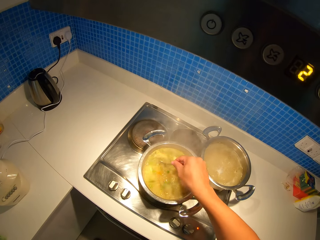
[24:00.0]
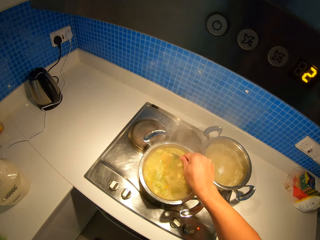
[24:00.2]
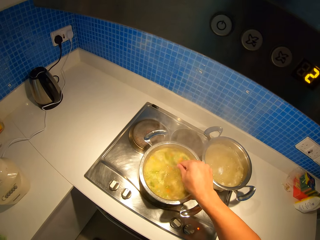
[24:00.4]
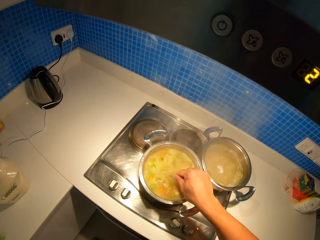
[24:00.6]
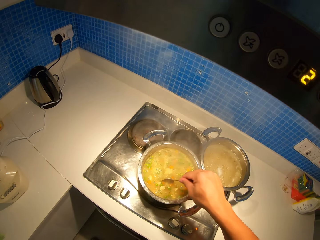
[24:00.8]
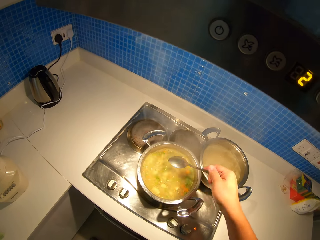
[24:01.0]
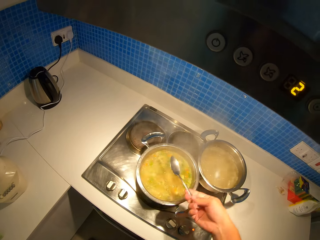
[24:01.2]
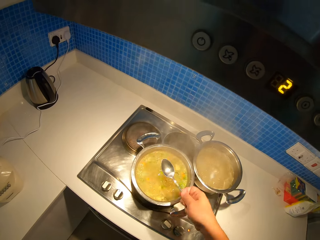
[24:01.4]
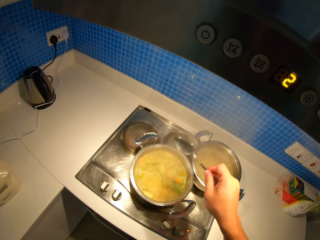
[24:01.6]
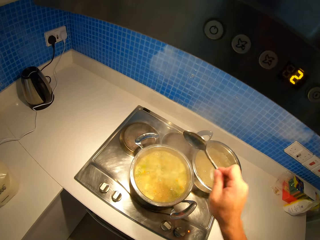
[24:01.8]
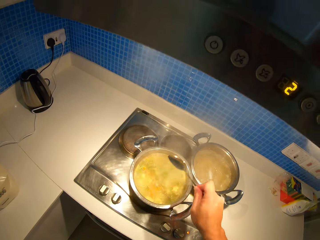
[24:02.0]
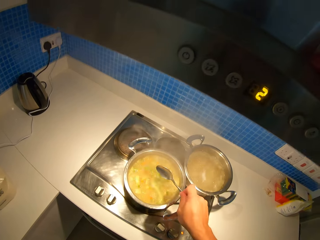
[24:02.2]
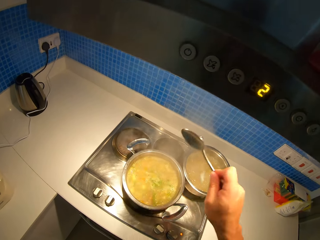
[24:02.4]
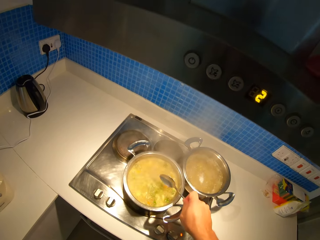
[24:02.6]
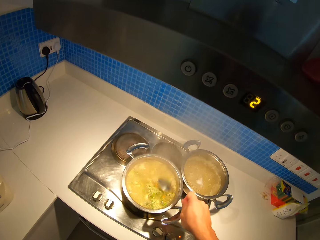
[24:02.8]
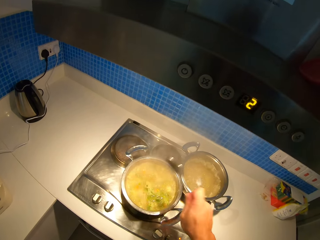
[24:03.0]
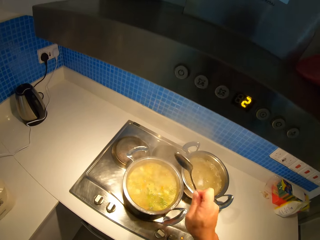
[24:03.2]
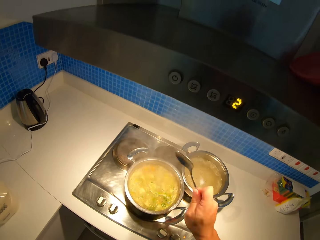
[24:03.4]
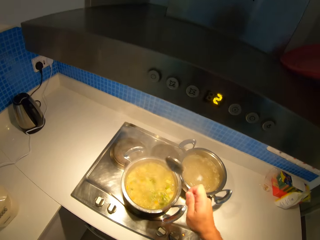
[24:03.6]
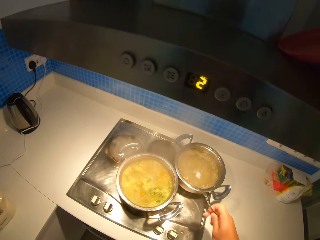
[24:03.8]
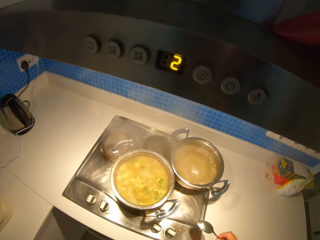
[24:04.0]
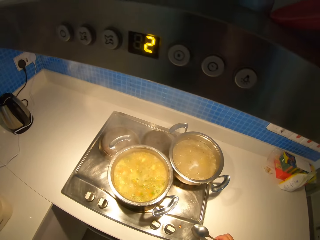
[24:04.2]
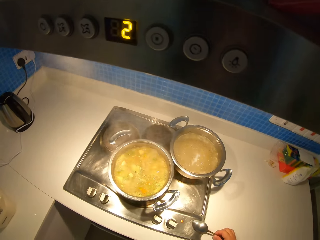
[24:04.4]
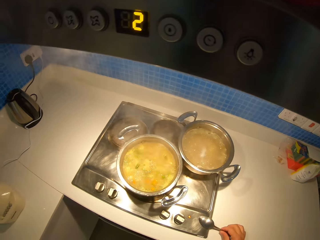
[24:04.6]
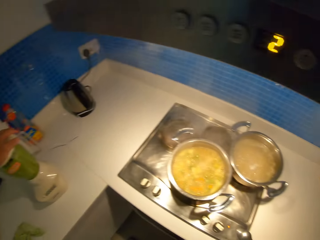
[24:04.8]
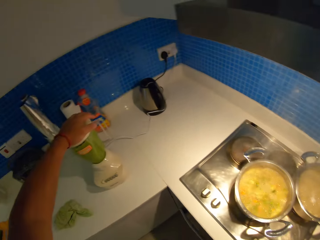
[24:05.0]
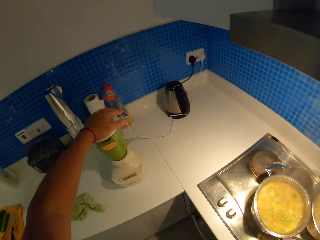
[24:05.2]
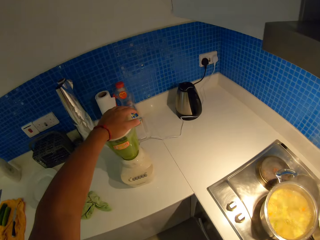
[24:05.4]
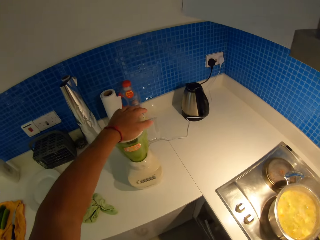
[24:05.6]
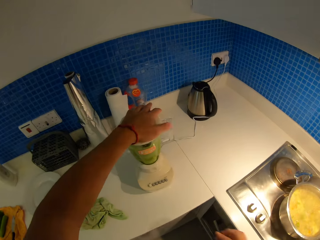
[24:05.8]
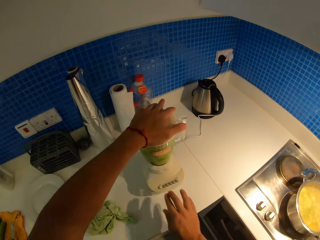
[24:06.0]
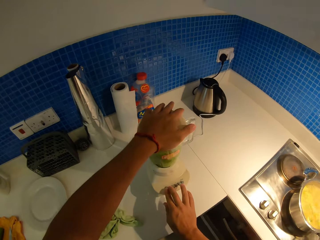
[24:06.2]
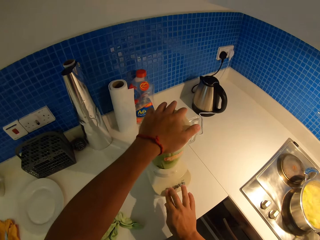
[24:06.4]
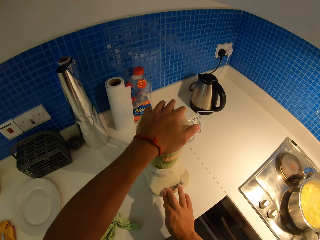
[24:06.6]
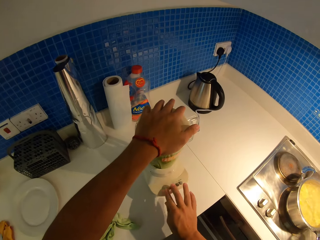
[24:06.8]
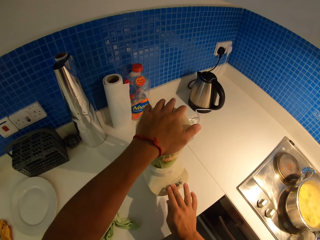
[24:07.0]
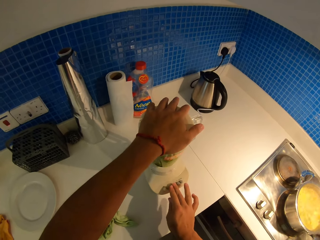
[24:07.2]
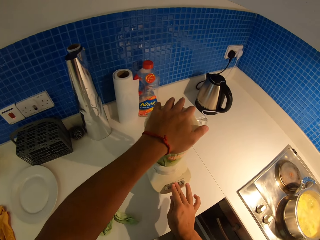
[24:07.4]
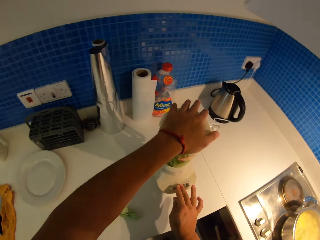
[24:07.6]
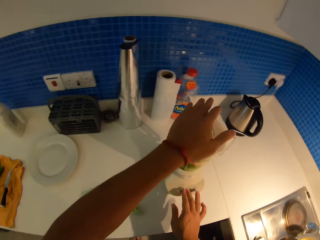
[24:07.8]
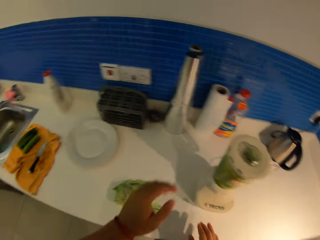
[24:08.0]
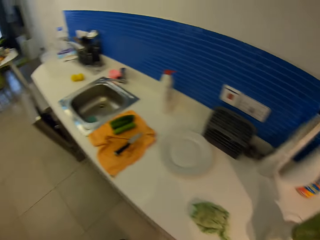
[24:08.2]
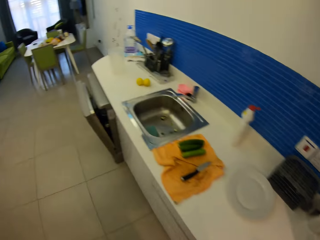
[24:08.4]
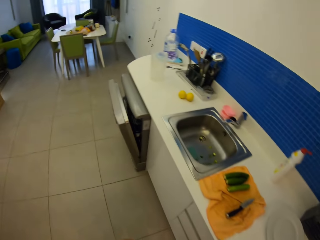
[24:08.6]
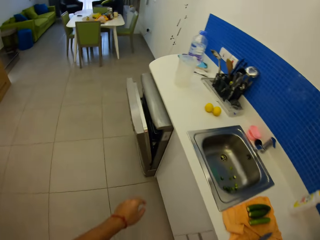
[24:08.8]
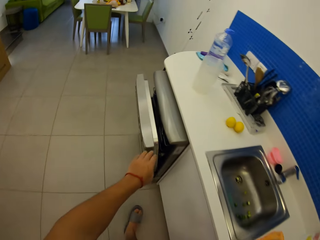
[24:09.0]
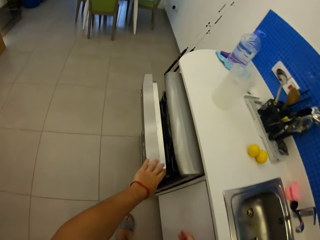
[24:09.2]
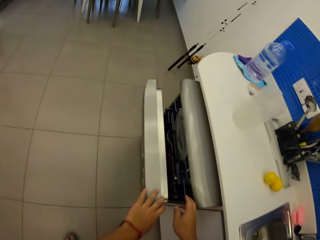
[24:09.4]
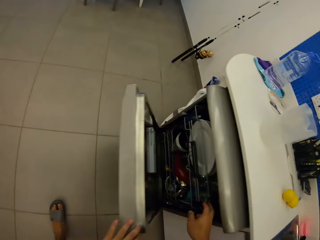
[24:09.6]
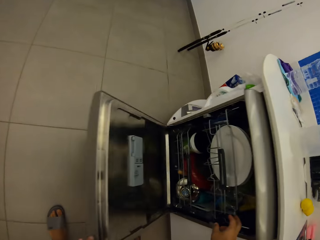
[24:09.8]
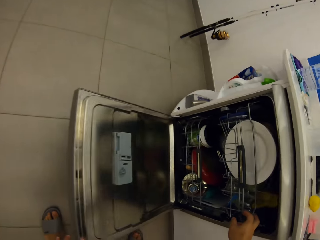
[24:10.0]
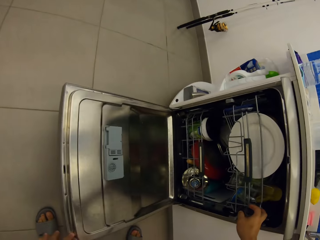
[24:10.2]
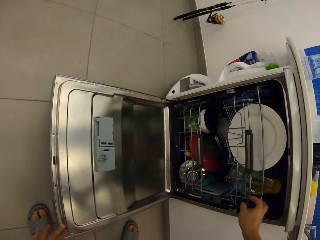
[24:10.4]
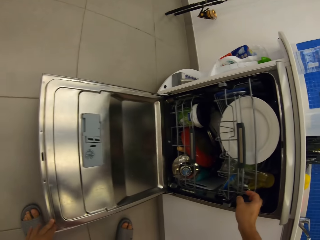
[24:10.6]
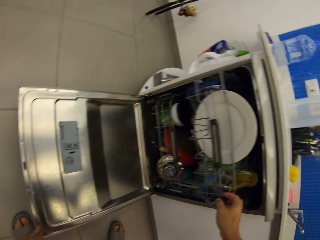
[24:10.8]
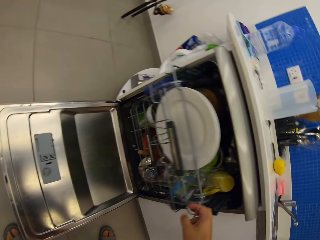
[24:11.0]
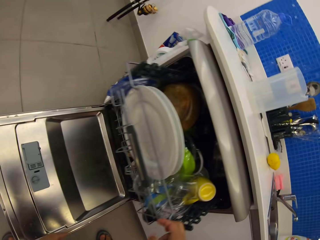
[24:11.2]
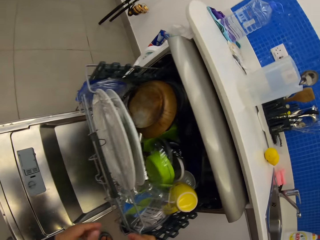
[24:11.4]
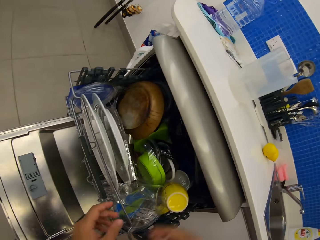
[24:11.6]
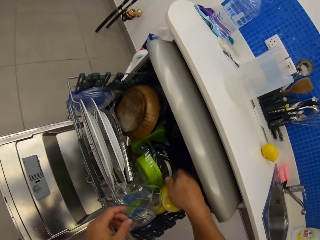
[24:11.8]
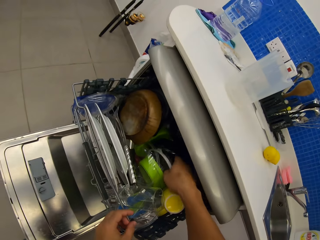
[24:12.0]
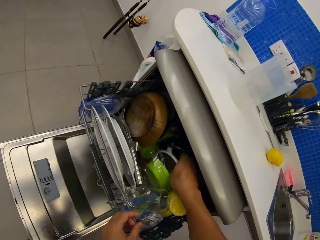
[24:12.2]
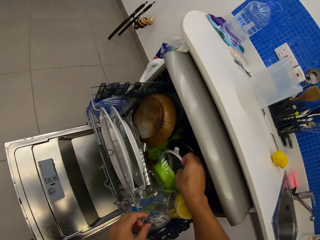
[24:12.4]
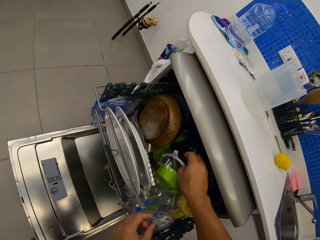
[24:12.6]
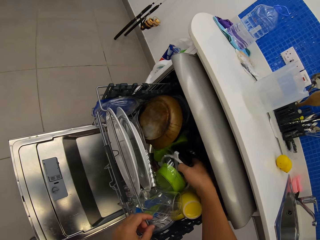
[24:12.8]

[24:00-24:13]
The camera wearer shakes the spoon over the stew pot. They put the spoon down on a cooker. They hold the blender's cap. They turn off the blender. They open the dishwasher.

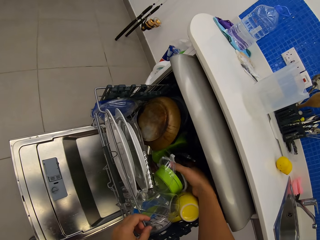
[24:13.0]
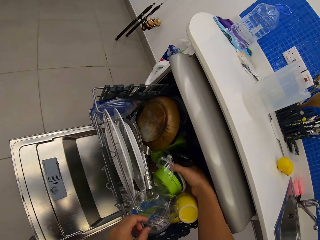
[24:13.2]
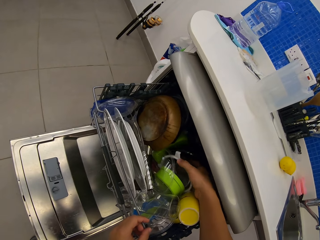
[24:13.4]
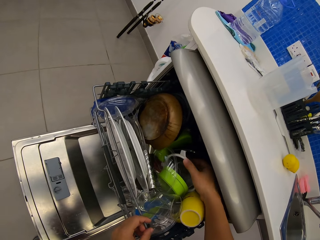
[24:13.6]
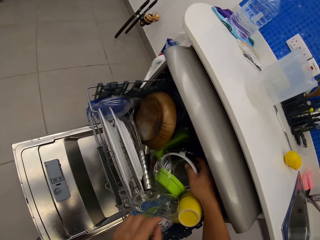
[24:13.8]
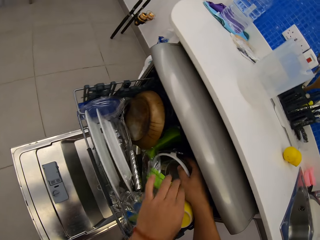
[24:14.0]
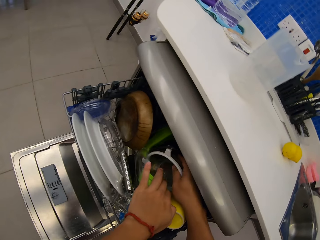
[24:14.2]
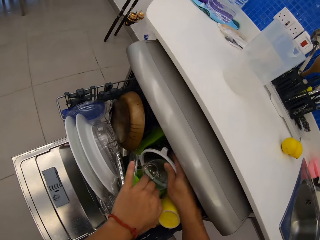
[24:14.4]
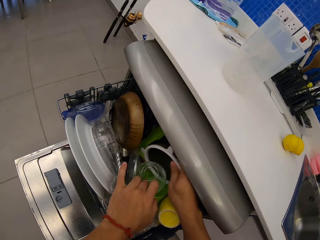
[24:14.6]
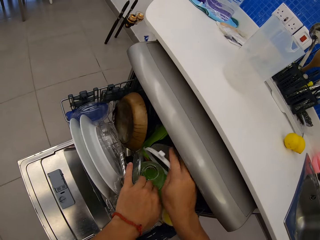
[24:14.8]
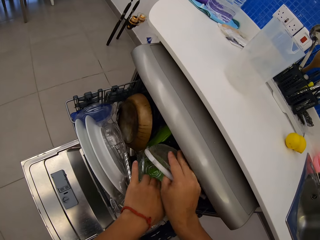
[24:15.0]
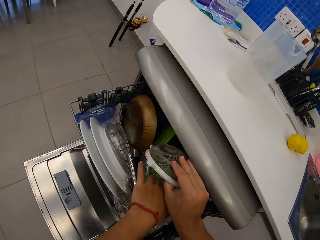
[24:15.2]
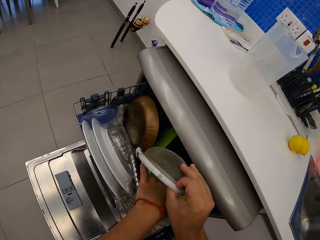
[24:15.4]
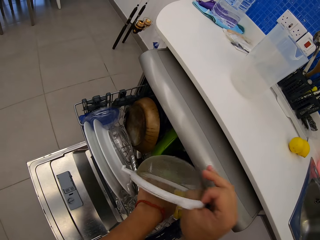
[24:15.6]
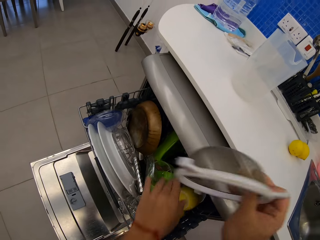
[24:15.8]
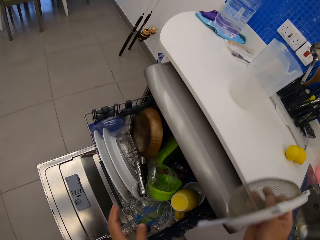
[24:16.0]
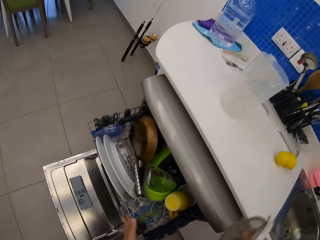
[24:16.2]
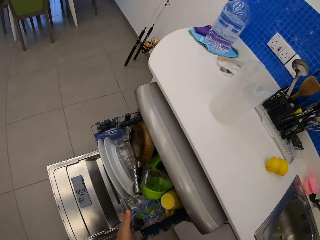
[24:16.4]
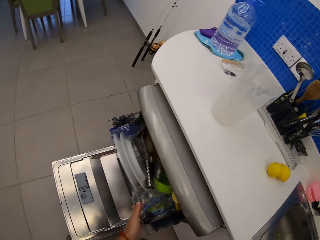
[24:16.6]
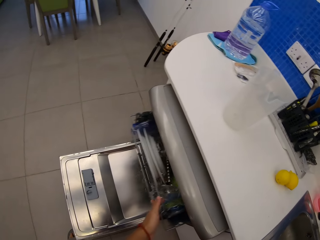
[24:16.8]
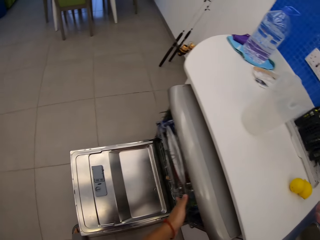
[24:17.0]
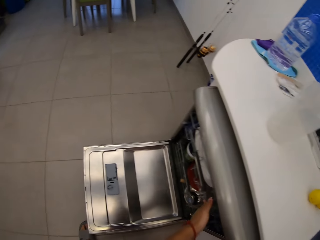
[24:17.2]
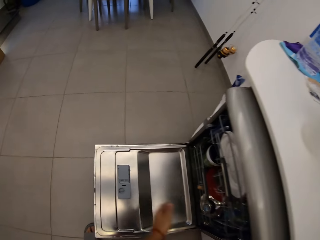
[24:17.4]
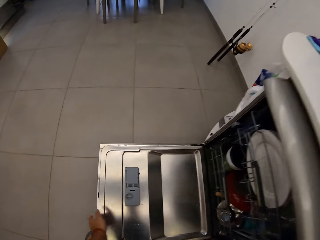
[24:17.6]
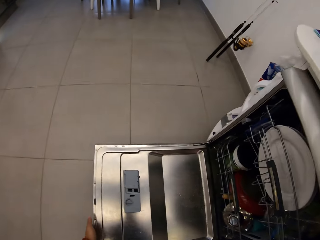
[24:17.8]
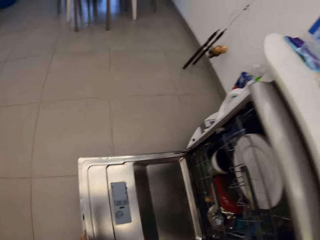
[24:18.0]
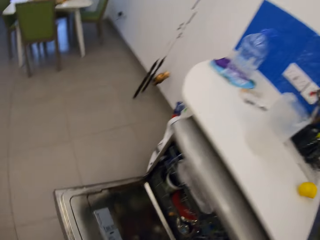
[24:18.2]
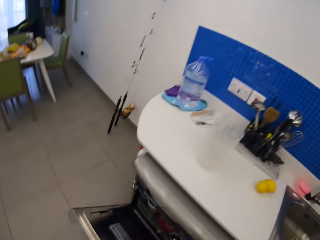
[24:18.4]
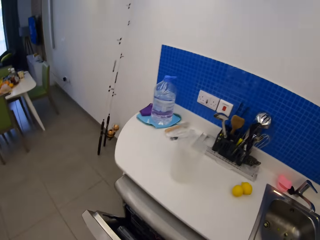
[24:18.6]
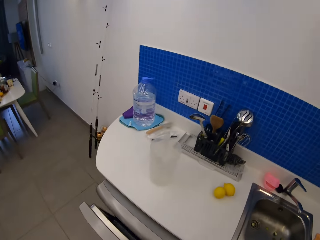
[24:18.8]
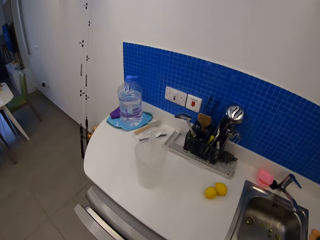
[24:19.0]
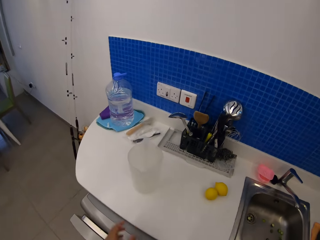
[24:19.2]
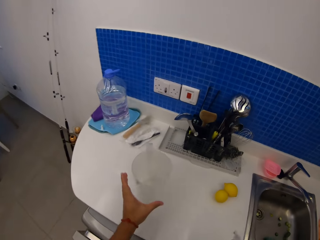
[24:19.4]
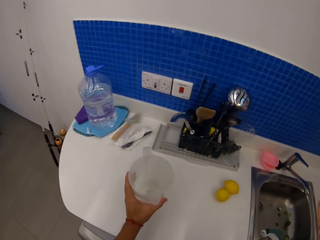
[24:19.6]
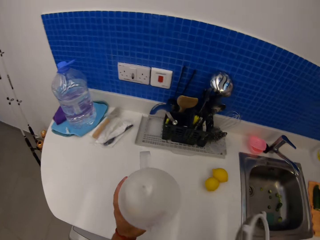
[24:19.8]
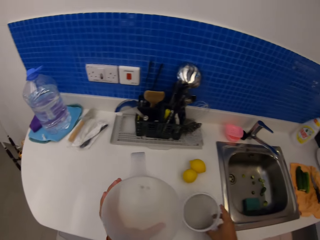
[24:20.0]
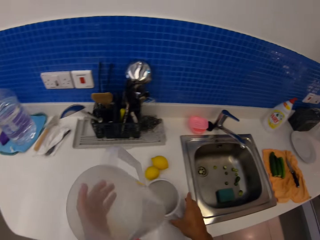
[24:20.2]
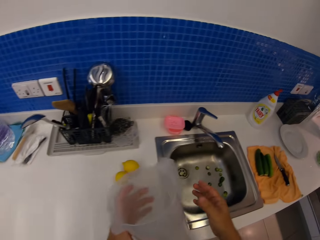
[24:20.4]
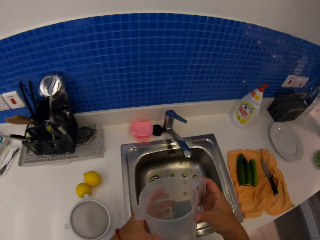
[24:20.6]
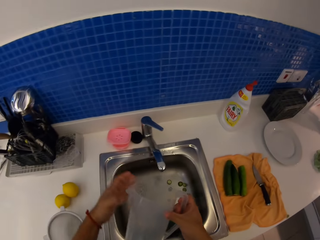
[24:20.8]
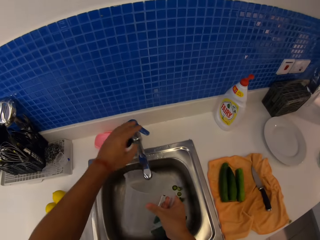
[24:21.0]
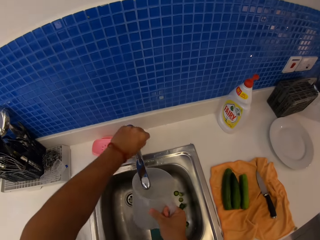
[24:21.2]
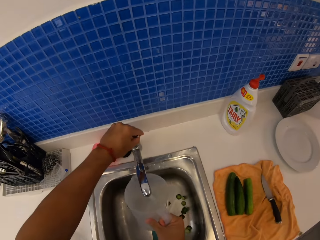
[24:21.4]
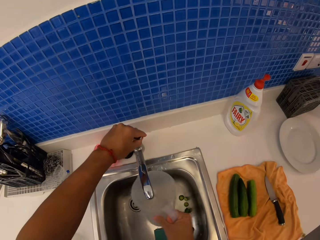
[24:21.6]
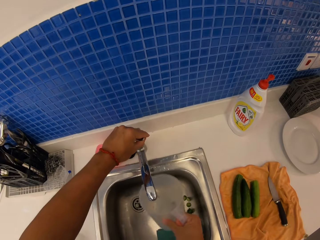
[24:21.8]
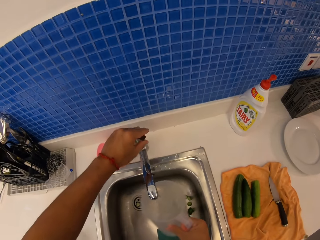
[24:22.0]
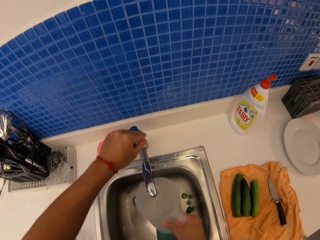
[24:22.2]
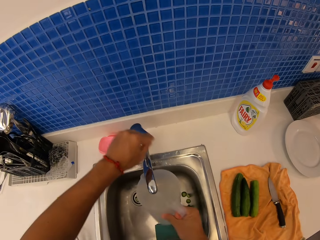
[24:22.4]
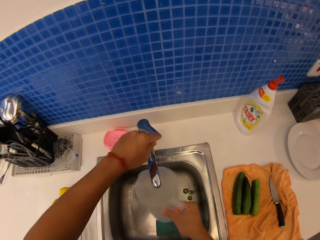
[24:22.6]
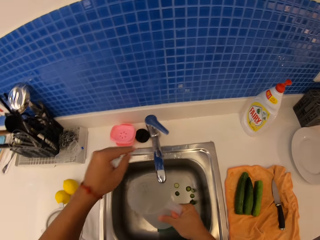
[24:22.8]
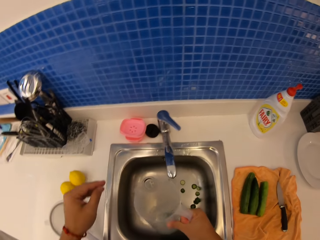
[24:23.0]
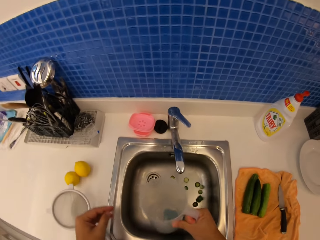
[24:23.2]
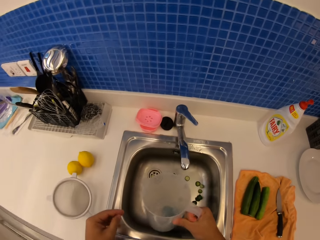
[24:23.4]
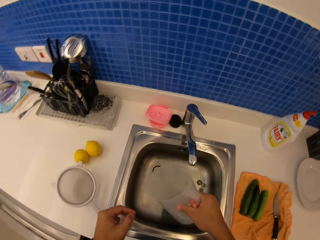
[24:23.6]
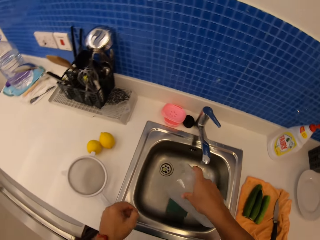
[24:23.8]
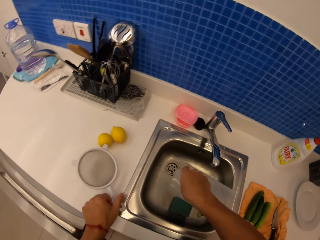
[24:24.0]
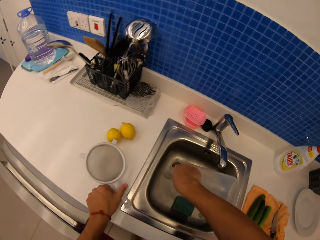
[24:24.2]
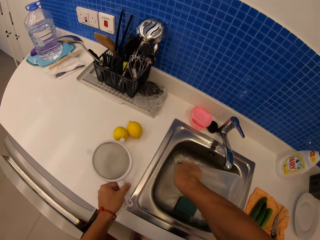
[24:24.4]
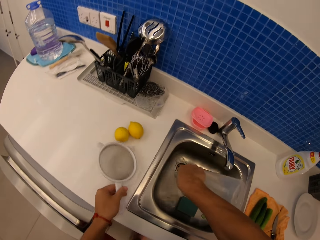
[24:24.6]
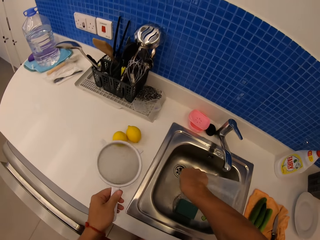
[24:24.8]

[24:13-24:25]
The camera wearer picks out a sieve from the dishwasher. They close the dishwasher. They pick up a jug. They put the sieve on the kitchen counter. They open the water tap, rinse the jug, and close the water tap. They pick up the sieve. They pour water in the jug in the sink.
